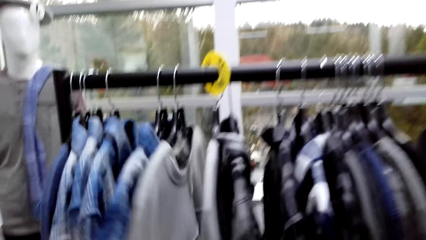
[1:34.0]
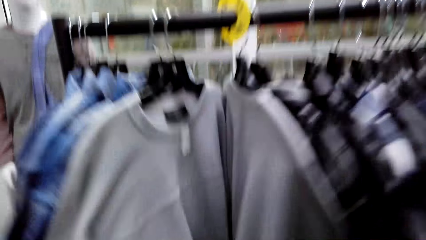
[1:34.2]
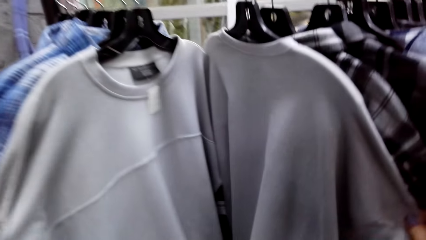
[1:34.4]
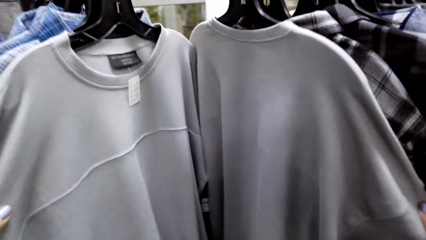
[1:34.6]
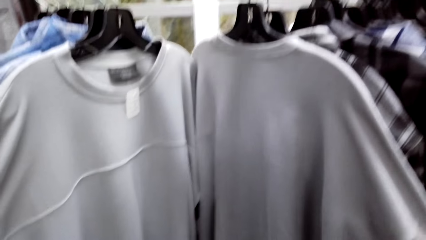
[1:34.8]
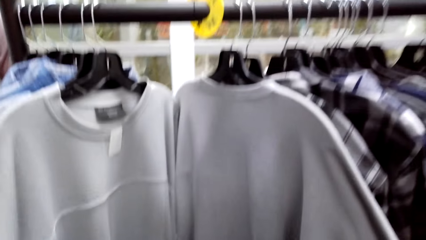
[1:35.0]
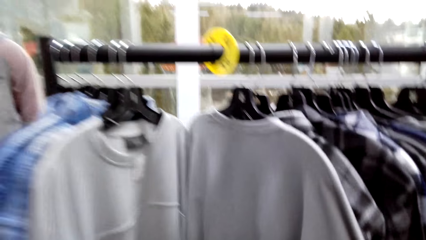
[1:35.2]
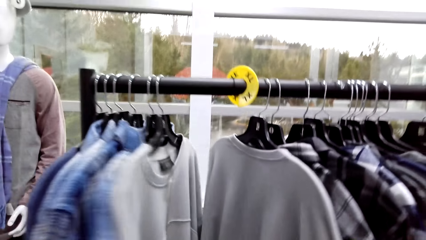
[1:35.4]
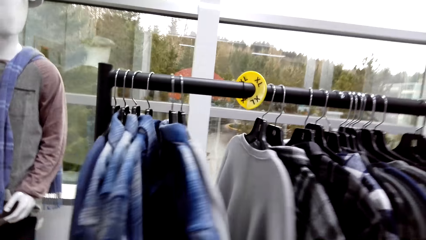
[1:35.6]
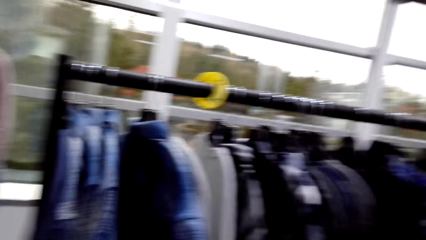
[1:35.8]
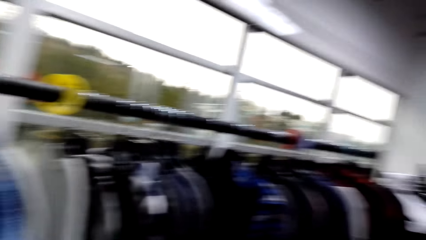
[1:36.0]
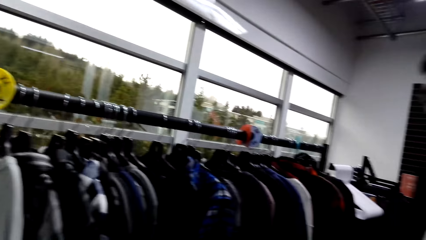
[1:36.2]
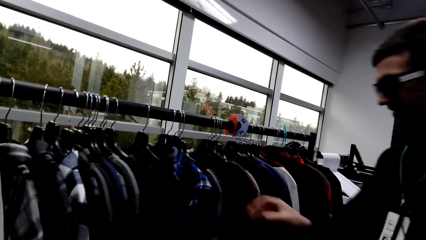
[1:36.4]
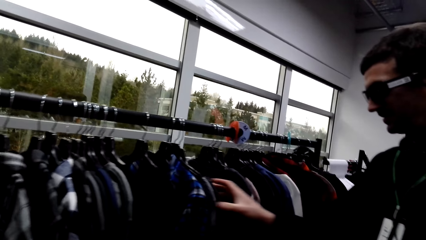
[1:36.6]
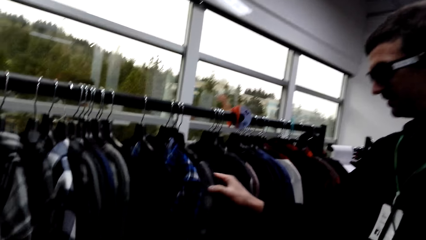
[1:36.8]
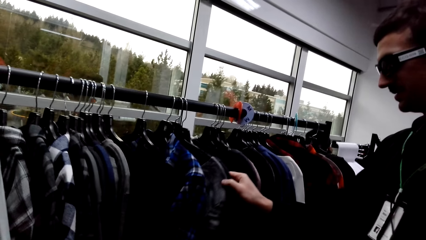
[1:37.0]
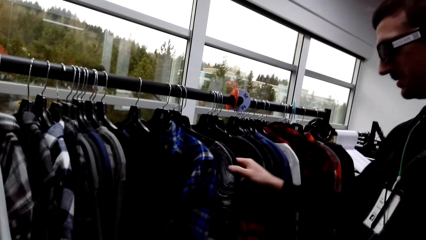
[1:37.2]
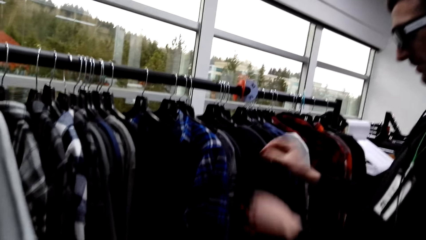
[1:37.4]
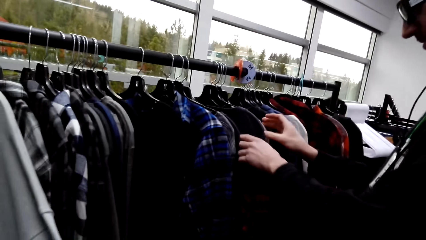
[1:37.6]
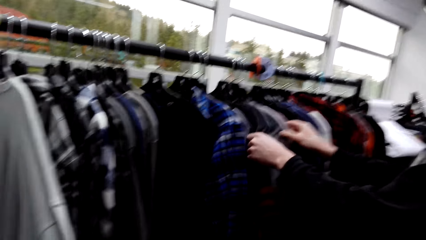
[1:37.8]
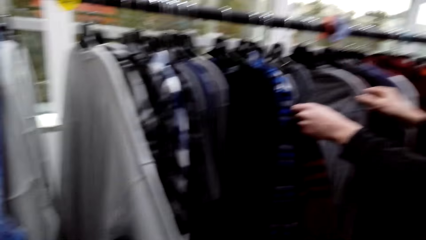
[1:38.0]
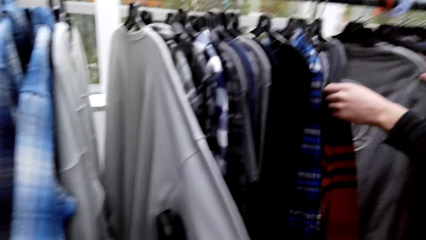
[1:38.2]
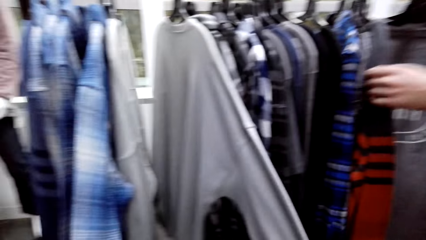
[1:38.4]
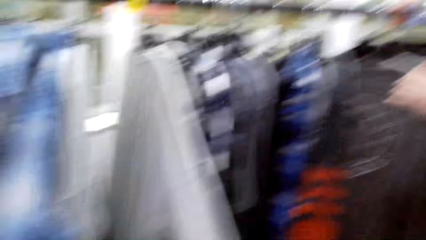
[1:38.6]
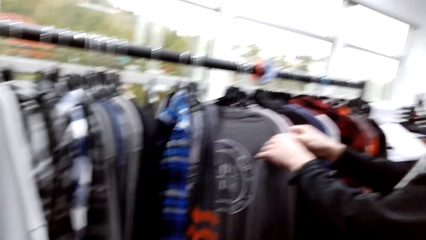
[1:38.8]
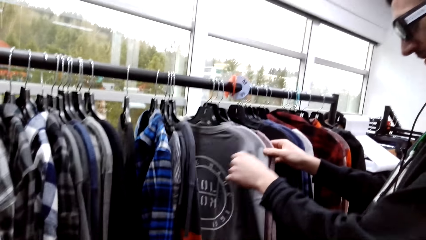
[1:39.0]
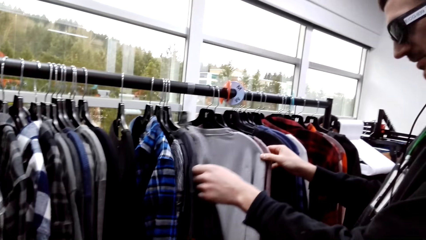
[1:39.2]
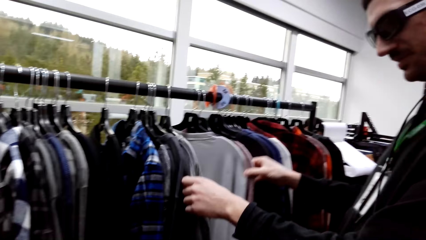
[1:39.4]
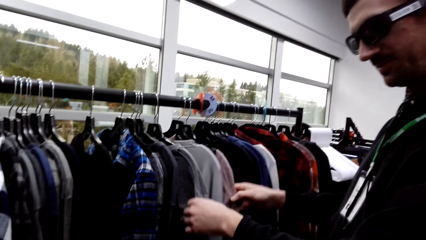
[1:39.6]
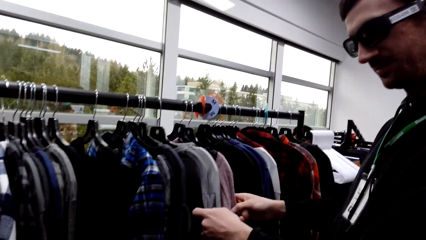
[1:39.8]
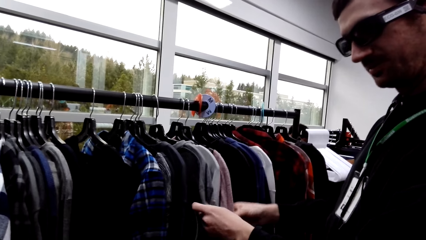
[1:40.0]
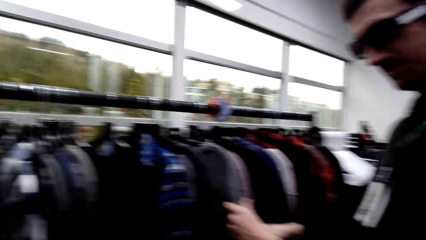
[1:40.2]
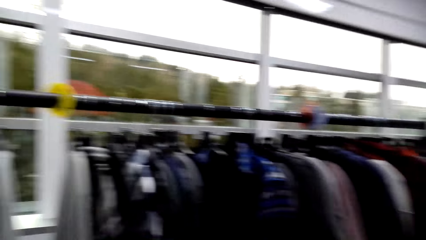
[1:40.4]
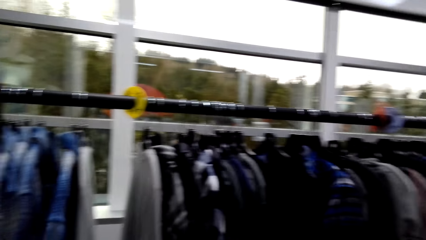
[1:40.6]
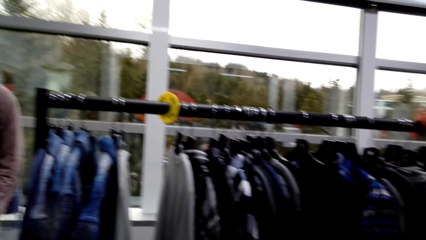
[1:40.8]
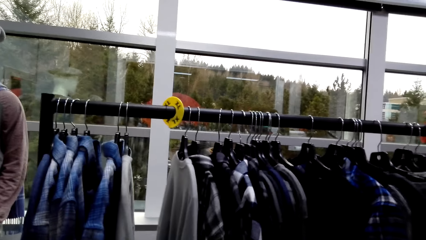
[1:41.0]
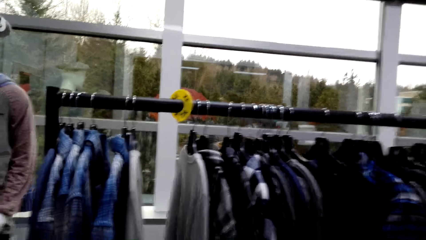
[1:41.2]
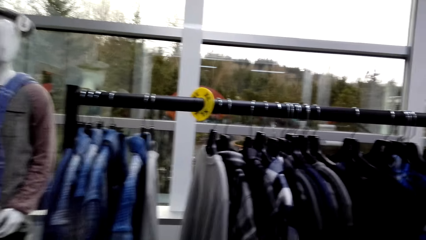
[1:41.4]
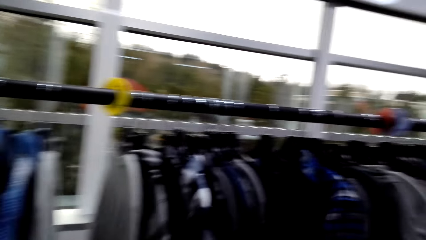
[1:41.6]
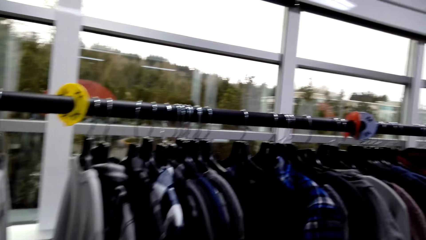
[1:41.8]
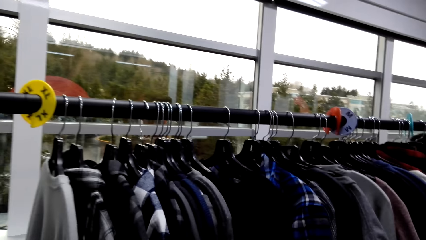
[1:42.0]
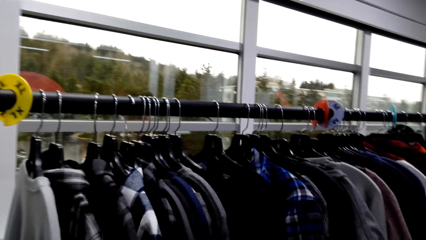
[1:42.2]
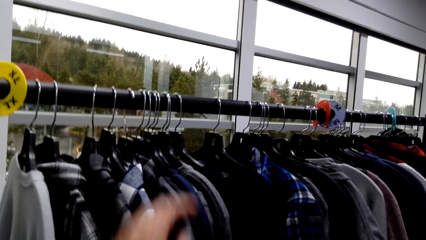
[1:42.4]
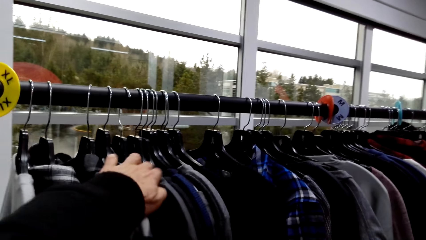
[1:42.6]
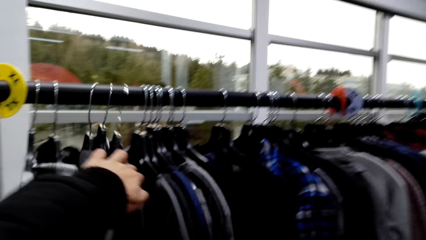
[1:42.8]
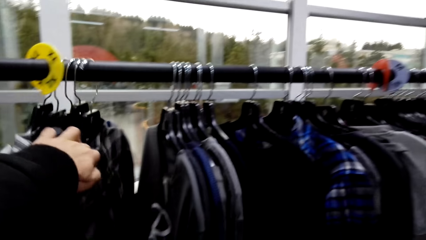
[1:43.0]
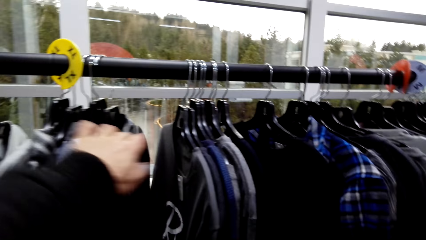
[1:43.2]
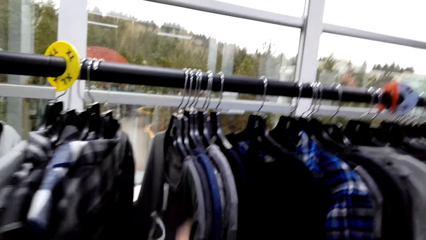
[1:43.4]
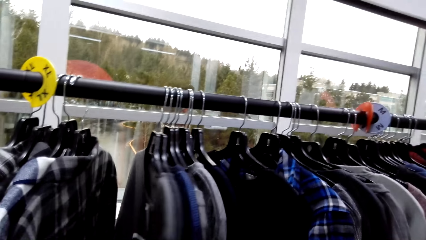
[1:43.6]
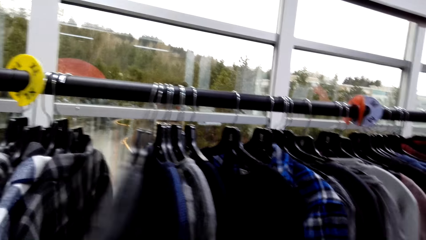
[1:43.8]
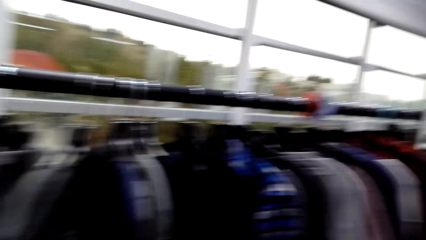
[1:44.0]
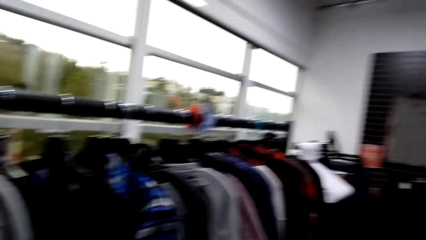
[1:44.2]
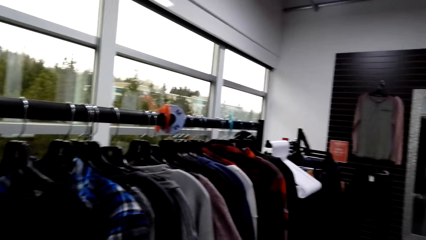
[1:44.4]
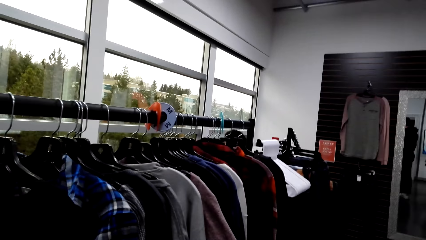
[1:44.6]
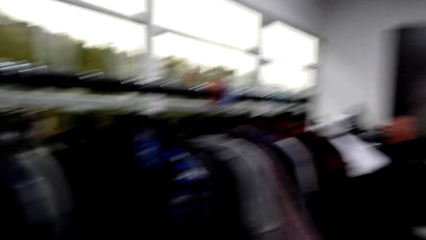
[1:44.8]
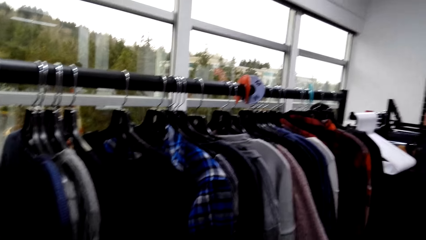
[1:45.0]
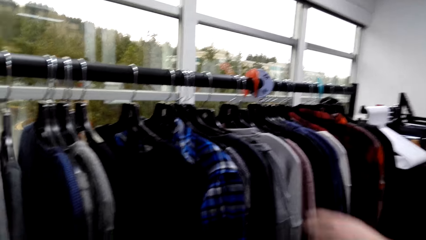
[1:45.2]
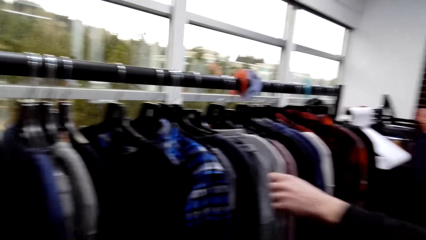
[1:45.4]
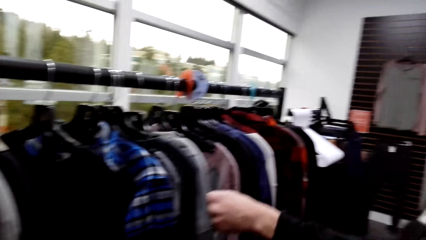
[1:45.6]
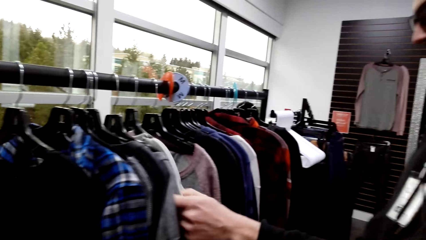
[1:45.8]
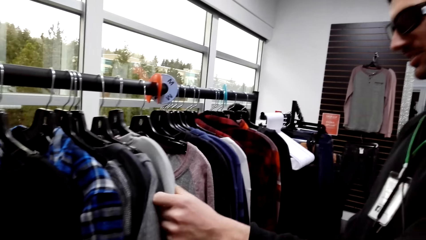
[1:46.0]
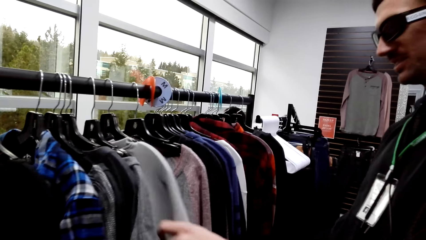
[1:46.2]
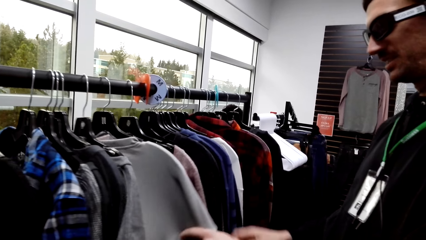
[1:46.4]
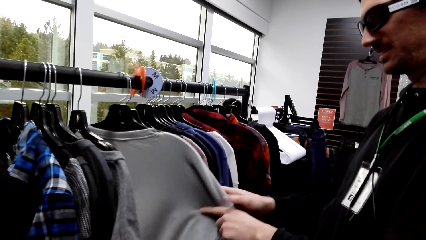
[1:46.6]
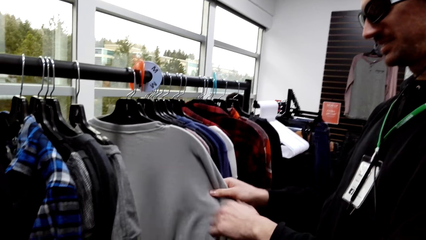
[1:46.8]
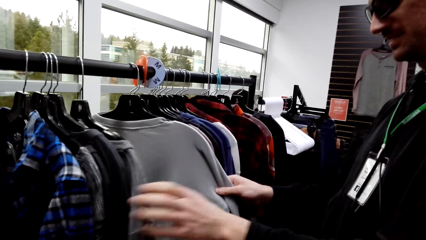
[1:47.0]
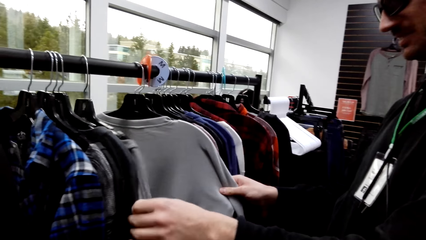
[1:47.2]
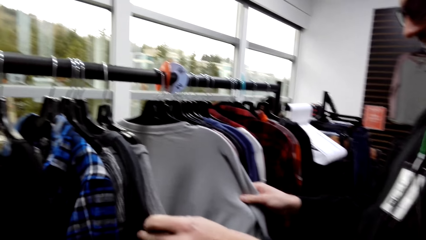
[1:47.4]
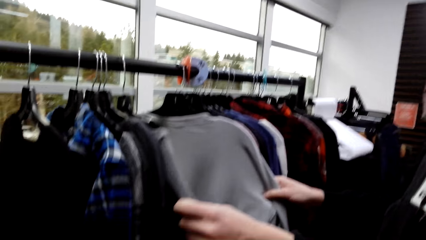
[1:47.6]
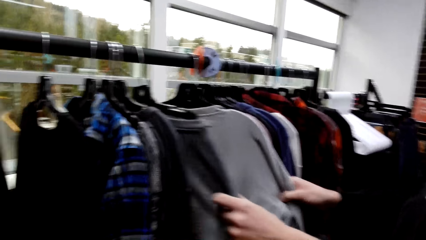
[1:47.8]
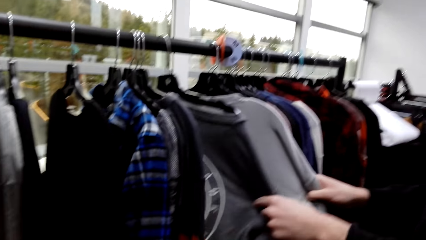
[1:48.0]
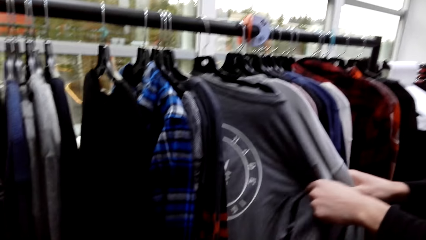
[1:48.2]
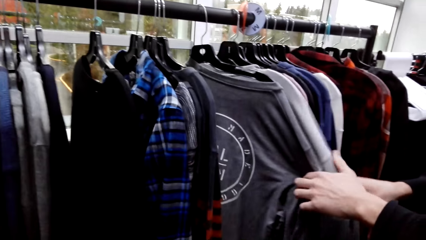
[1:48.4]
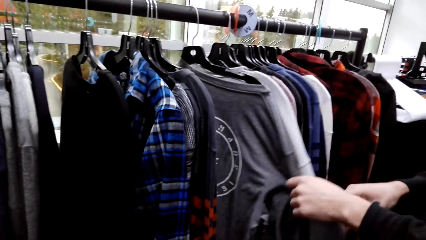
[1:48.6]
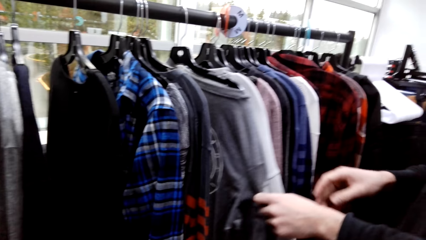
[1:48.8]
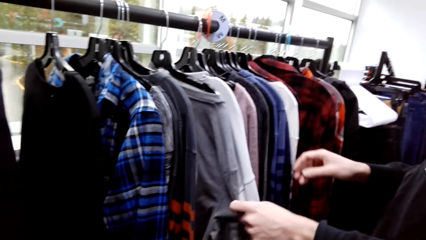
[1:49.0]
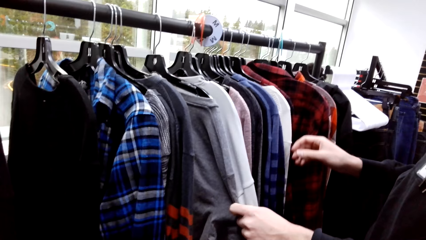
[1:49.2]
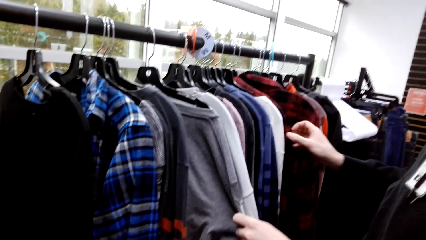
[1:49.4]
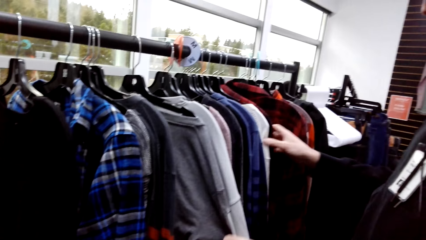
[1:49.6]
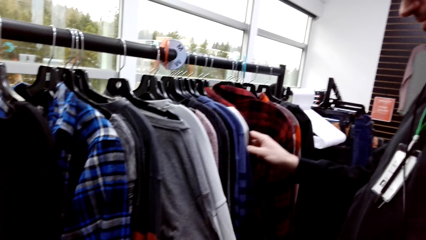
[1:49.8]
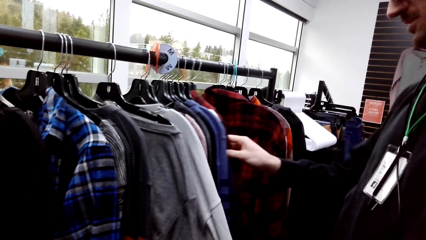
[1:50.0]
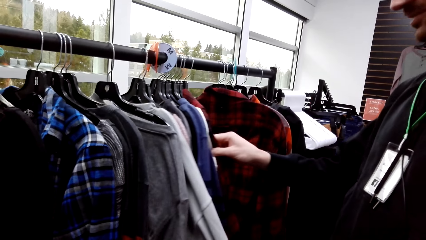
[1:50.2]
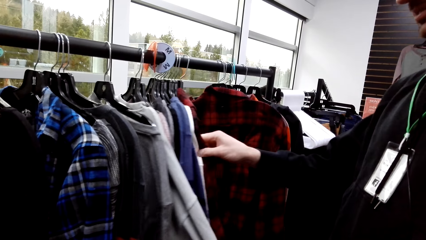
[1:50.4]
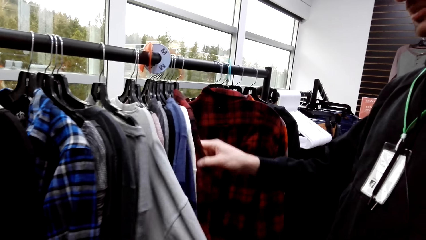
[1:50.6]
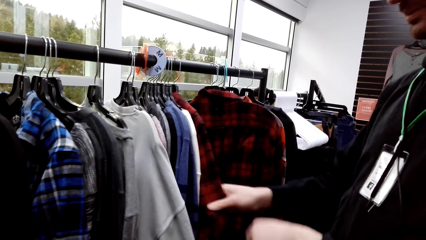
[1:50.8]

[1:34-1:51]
The camera wearer flips through the sweater. A man flips through the shirts. The camera wearer converses with another man. They flip through the sweater. The first man flips through the sweaters.
